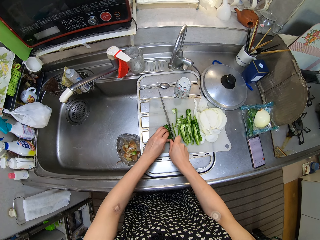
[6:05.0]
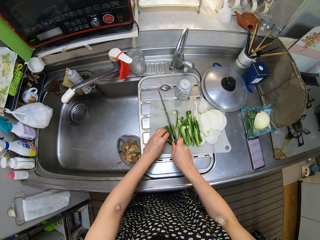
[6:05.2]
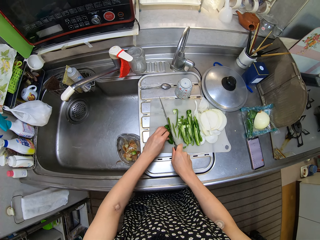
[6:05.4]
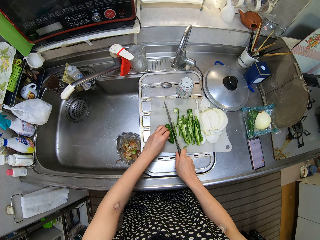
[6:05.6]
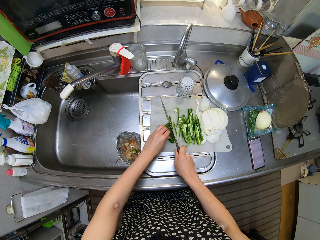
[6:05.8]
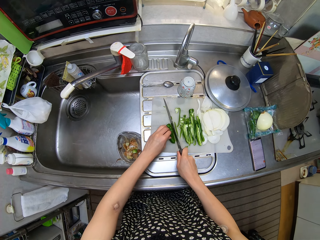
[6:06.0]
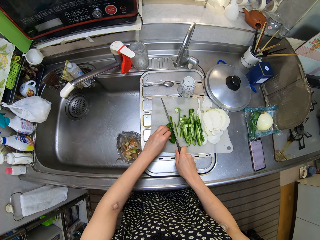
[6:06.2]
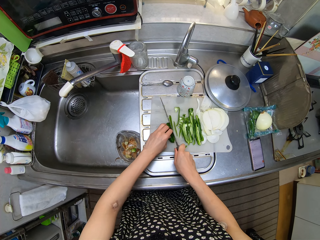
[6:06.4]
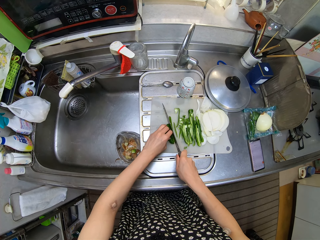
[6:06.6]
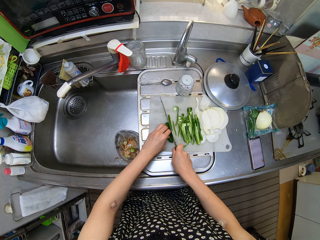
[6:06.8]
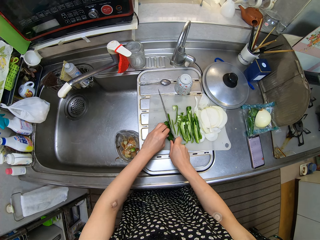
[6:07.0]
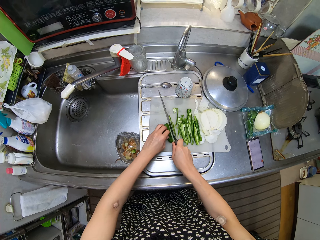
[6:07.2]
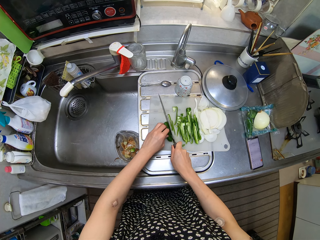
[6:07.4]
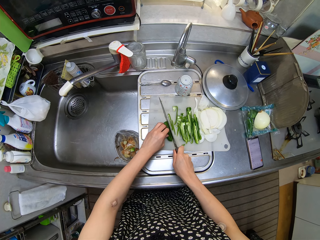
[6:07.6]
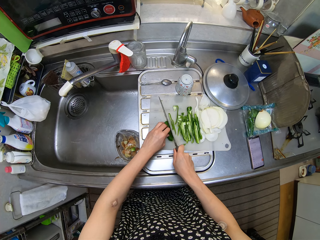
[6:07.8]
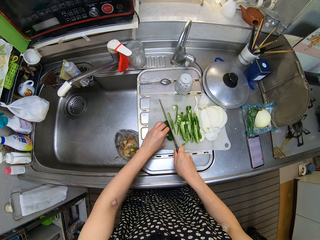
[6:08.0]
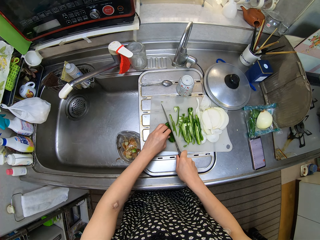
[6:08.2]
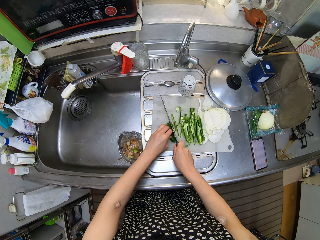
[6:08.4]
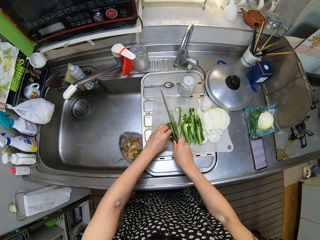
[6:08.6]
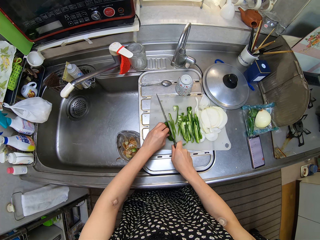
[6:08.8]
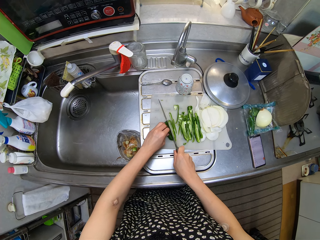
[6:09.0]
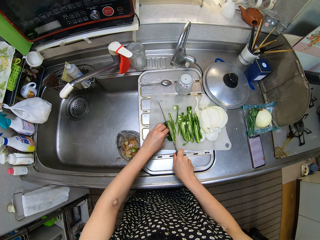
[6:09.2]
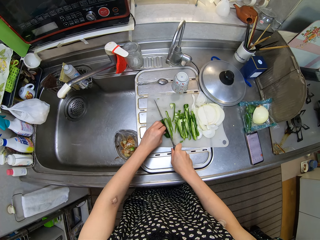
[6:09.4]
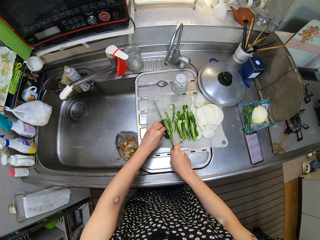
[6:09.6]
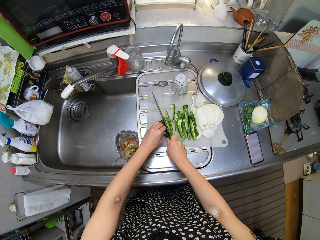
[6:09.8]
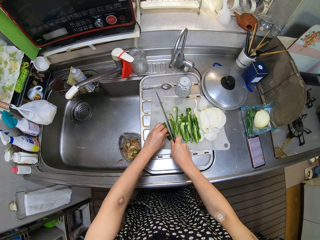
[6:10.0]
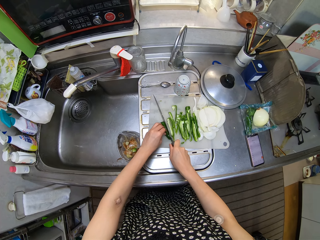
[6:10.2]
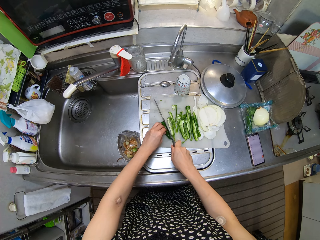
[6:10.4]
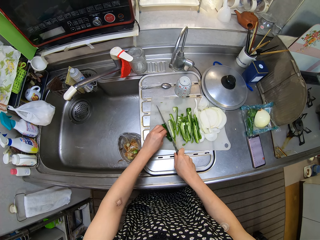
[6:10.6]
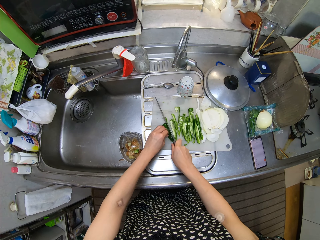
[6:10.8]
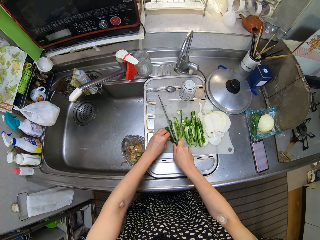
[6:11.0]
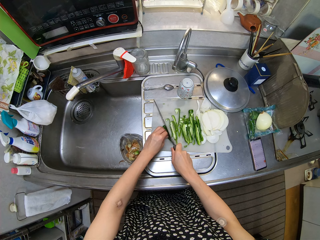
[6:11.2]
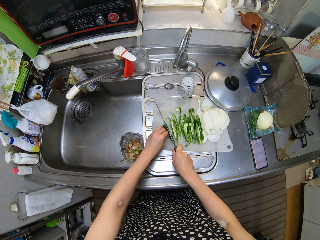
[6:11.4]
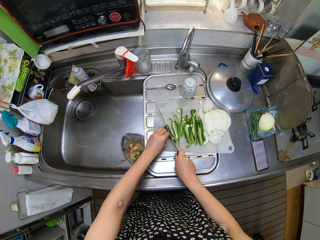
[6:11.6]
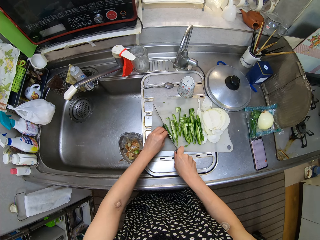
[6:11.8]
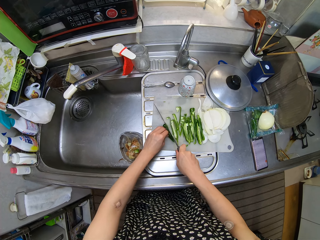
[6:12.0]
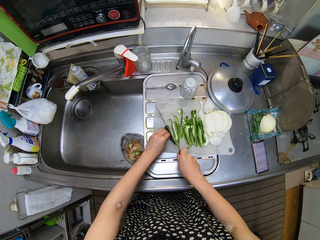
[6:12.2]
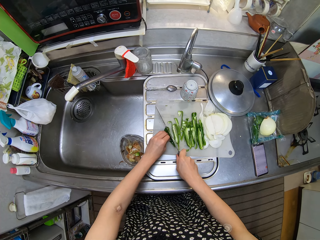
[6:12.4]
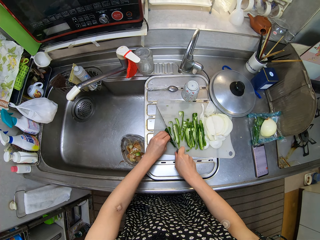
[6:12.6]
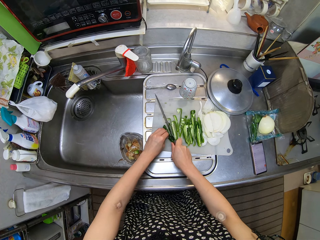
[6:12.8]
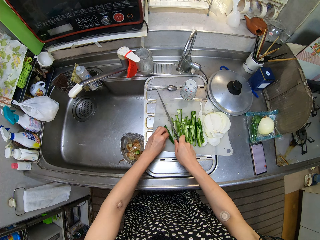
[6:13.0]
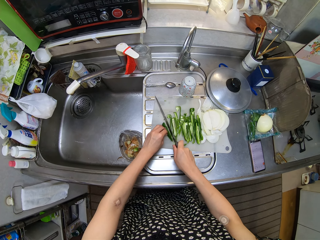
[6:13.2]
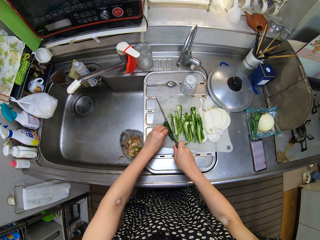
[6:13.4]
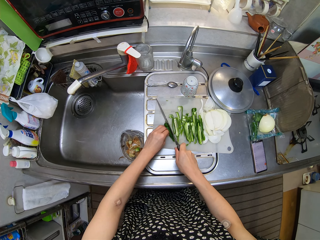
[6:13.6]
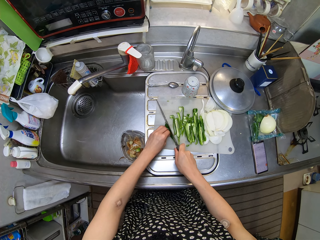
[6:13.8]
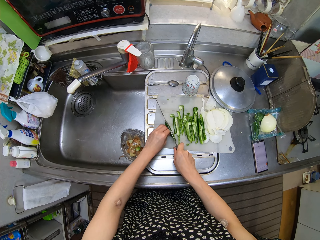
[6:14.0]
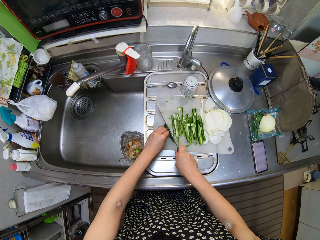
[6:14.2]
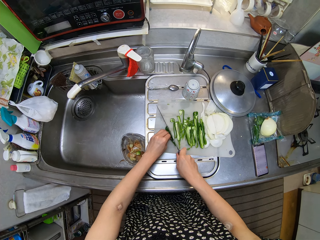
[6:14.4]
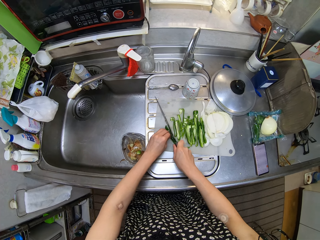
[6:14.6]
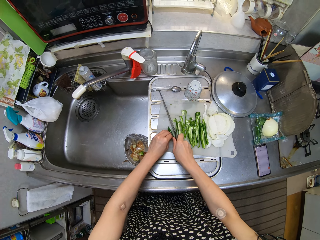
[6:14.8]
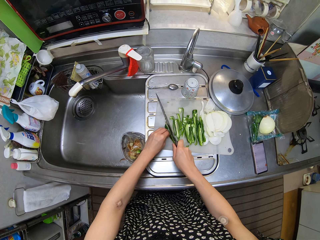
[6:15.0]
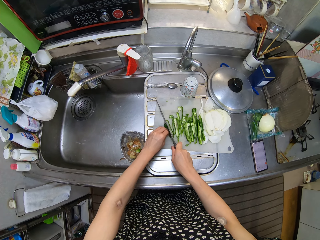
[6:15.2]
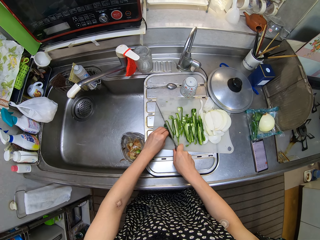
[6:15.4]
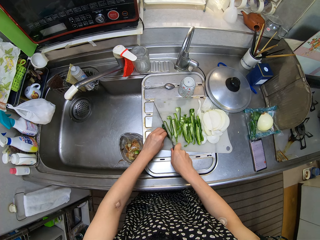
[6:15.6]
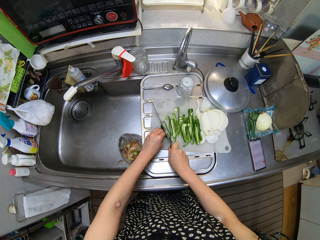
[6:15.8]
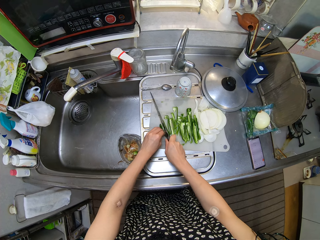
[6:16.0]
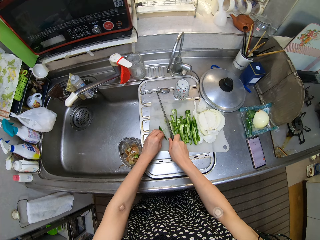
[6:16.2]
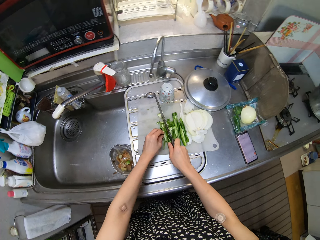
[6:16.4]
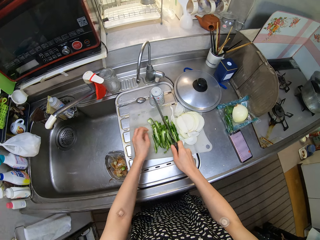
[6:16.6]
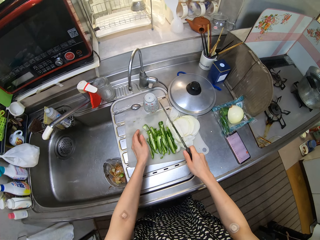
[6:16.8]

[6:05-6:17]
The camera wearer cuts the other half of the other green pepper with the knife. They do so repeatedly.

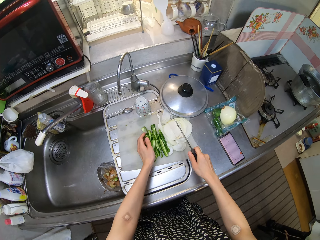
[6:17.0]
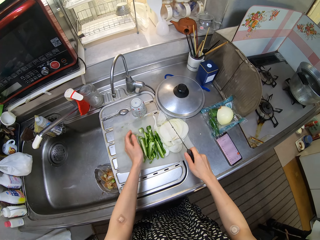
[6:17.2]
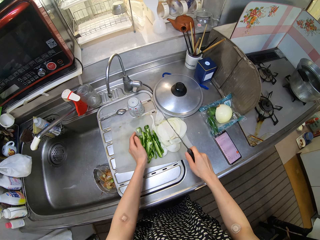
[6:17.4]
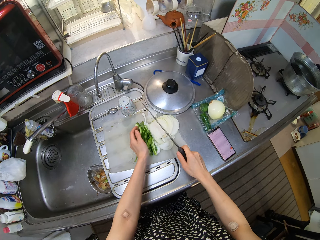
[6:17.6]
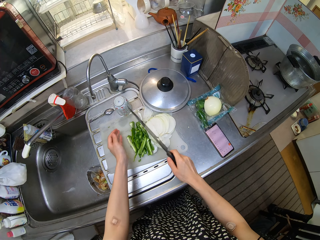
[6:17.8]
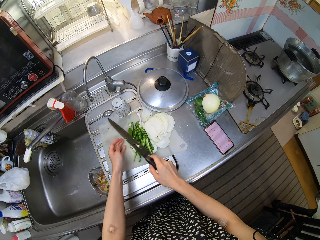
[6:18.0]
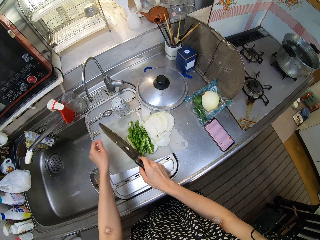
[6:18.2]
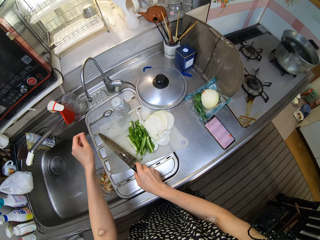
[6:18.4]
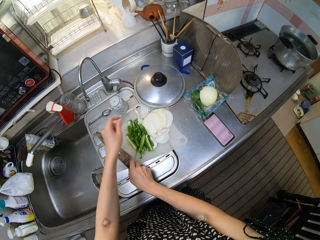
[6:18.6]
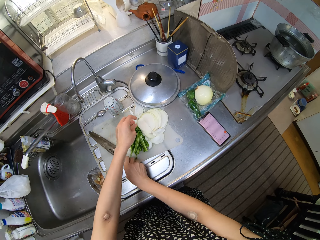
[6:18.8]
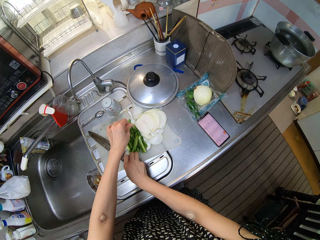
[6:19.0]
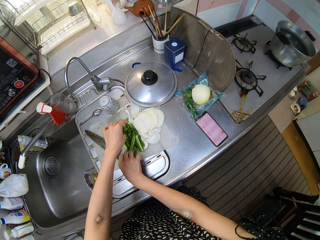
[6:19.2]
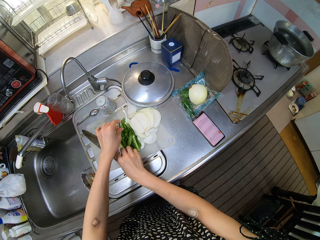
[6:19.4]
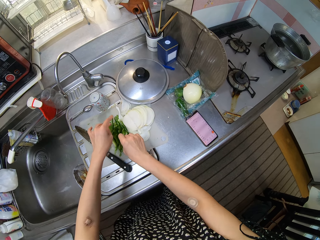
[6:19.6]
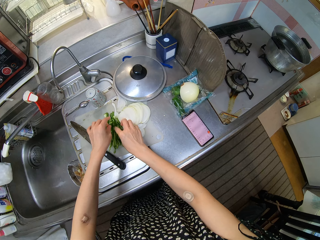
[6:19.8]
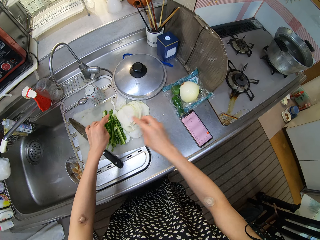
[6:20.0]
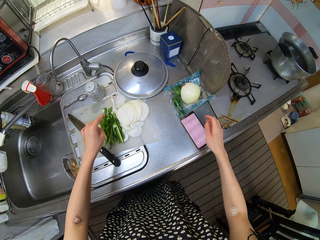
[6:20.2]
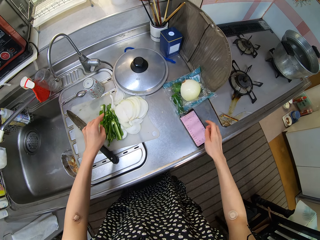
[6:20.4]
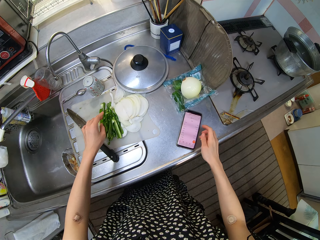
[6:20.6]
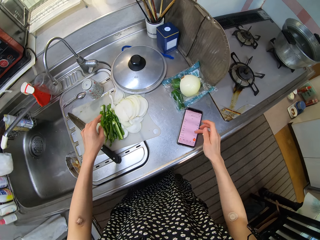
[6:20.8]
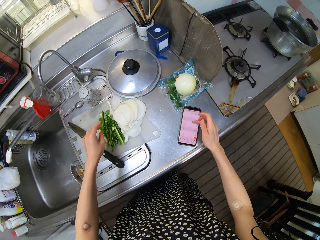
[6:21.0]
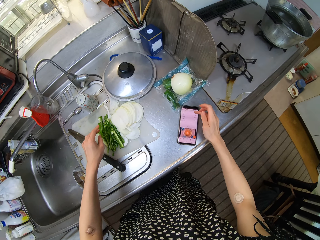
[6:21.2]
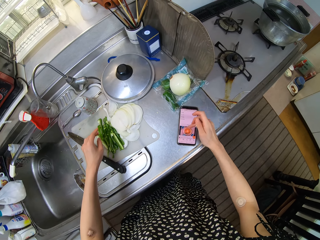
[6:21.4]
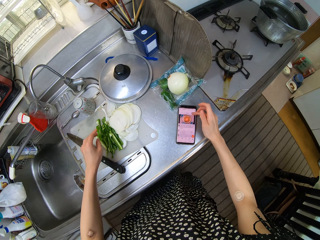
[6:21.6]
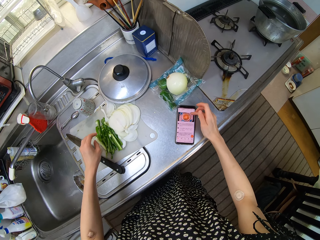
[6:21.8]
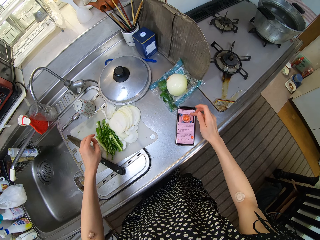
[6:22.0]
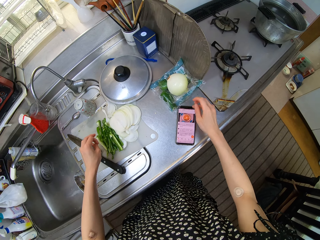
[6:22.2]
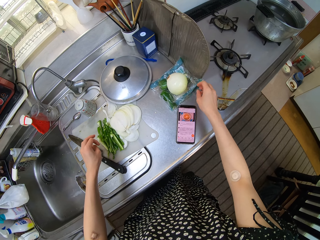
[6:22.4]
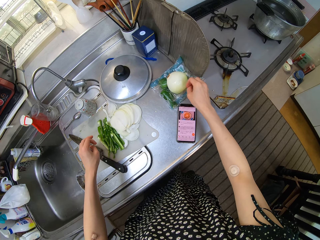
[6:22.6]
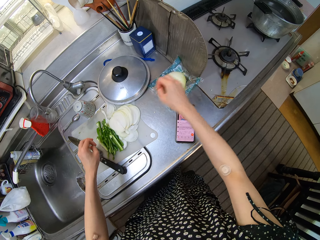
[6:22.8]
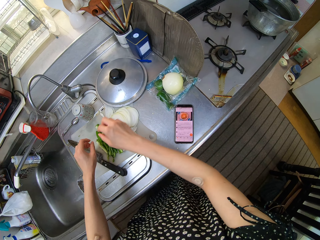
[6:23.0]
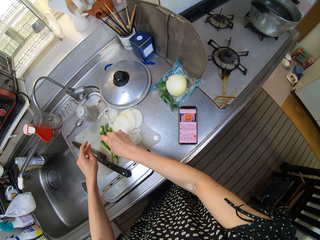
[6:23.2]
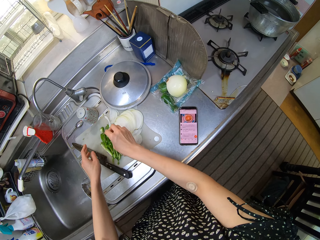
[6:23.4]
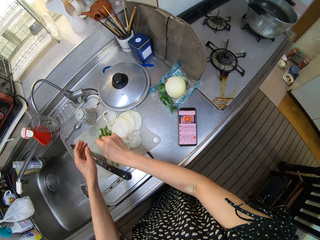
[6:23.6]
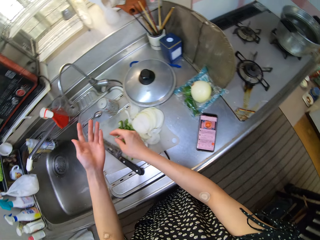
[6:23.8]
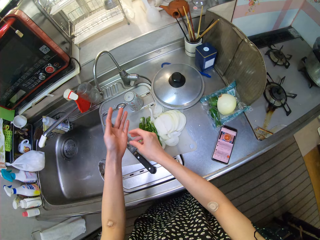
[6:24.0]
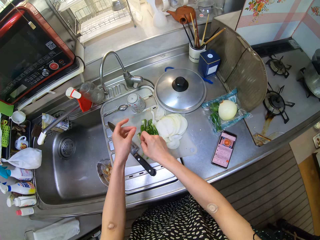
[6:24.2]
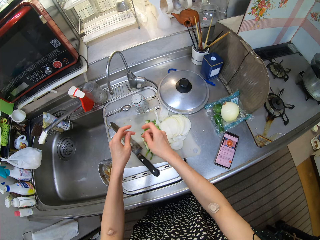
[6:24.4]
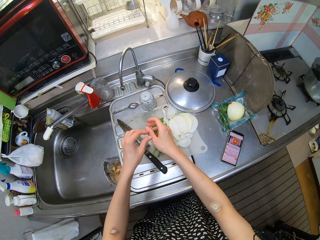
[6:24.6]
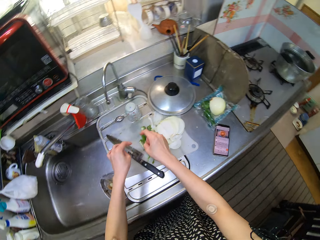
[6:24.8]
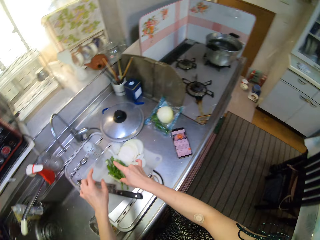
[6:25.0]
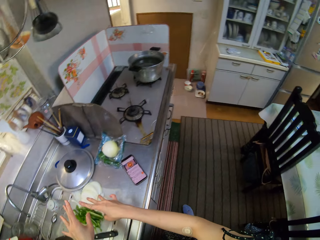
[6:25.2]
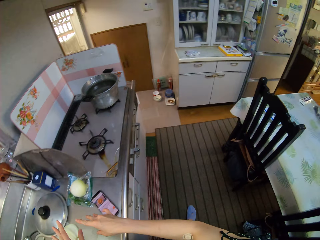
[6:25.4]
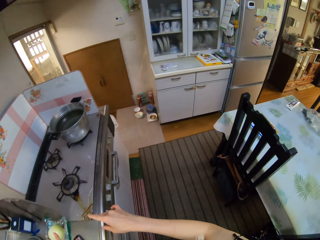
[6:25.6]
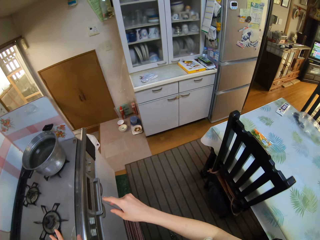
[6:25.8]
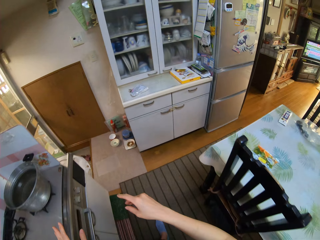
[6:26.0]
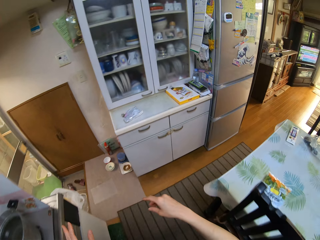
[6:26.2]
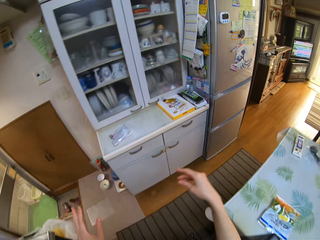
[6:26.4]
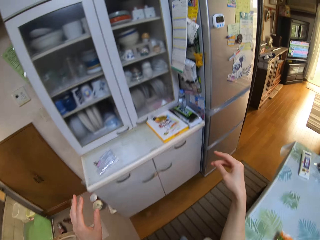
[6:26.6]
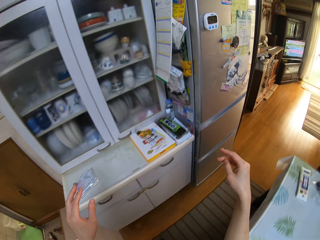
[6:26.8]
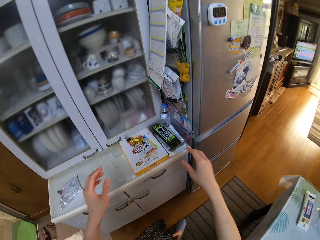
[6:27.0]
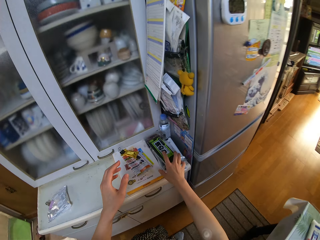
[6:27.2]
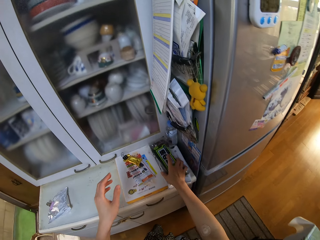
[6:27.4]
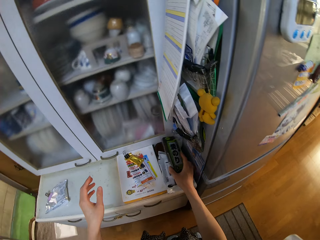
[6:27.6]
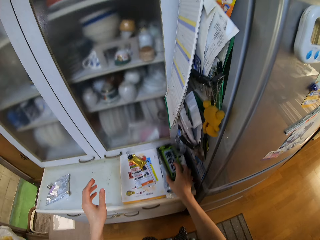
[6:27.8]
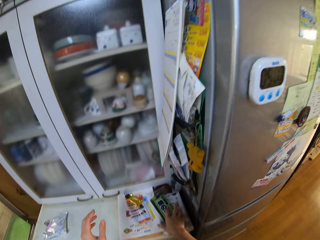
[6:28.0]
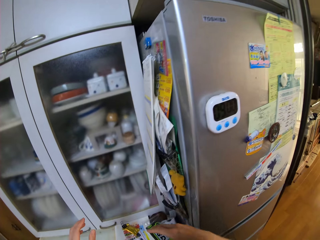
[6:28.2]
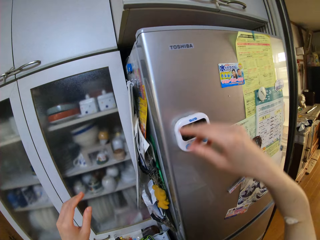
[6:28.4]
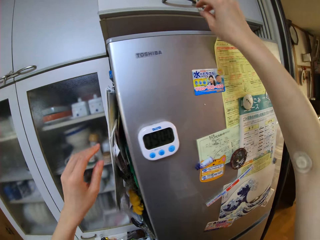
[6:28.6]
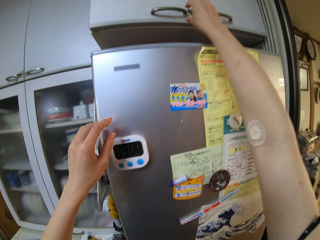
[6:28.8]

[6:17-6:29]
The camera wearer gathers the sliced pepper on the chopping board. She drops the knife on the chopping board. She moves a phone on the counter with her right hand. She scrolls the phone up with her right hand. She walks to the kitchen cabinet. She moves a pack of sponge on a table with her right hand. She picks something and places something on the kitchen cabinet.
